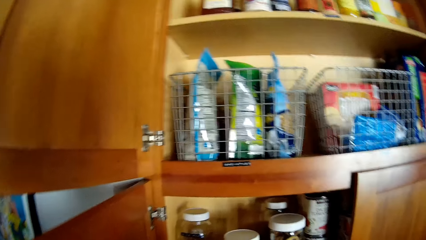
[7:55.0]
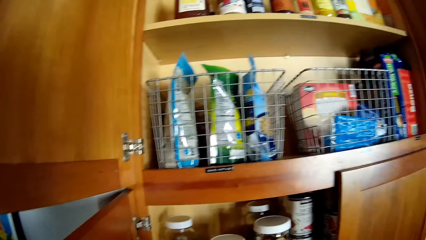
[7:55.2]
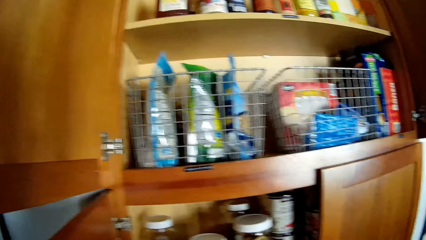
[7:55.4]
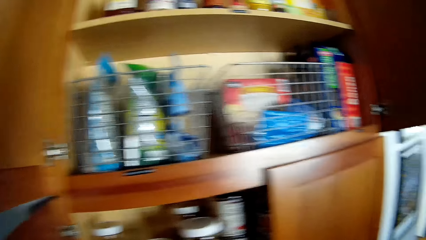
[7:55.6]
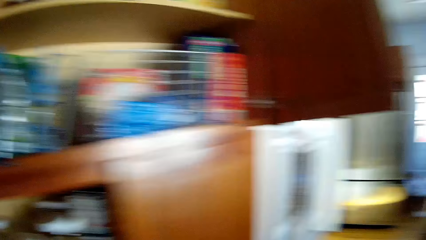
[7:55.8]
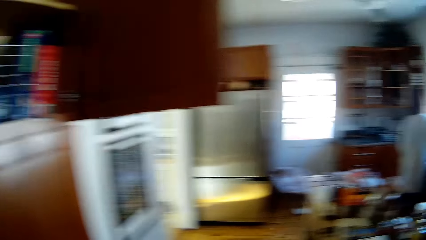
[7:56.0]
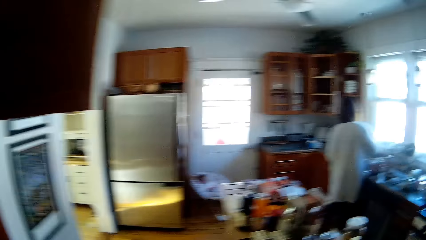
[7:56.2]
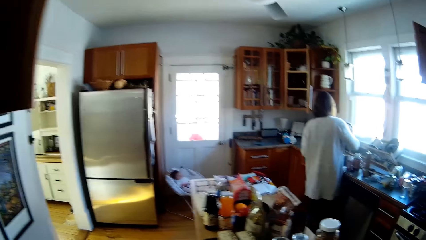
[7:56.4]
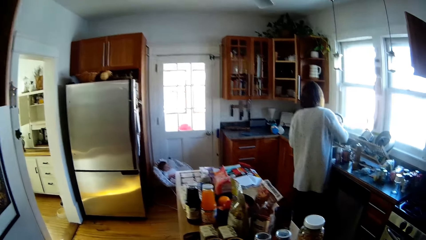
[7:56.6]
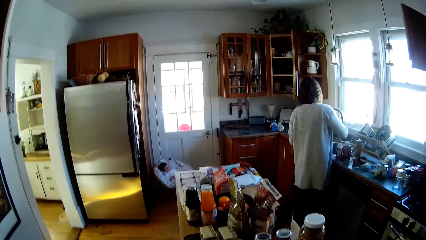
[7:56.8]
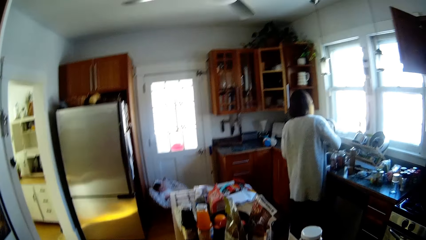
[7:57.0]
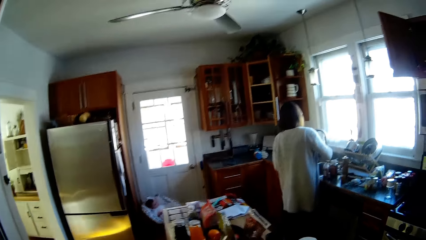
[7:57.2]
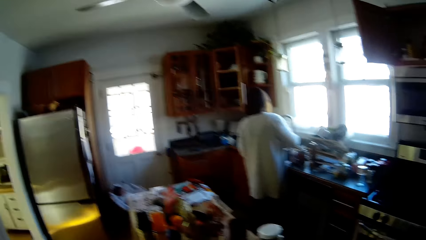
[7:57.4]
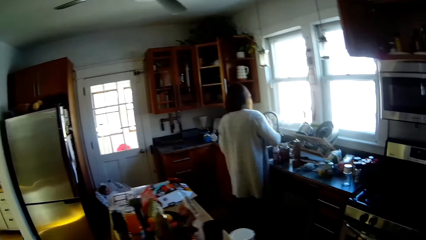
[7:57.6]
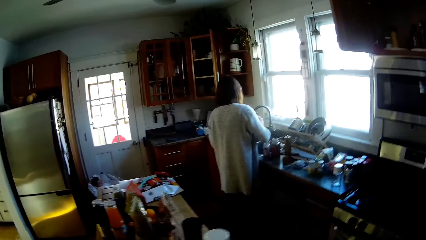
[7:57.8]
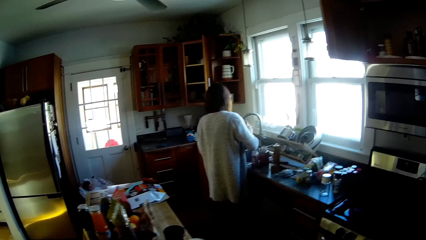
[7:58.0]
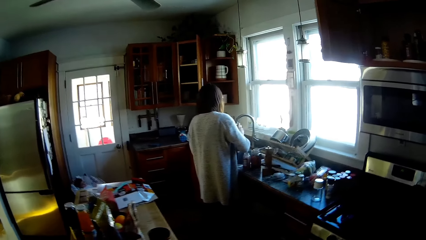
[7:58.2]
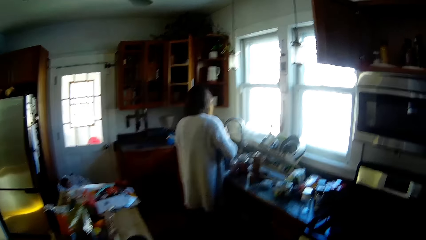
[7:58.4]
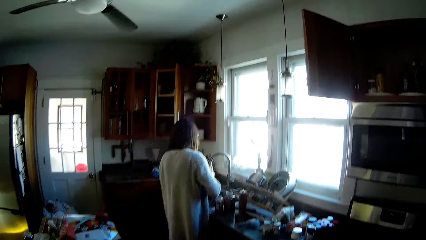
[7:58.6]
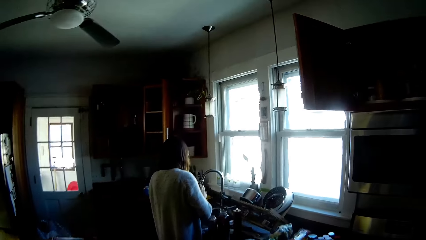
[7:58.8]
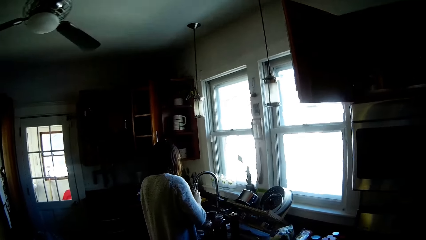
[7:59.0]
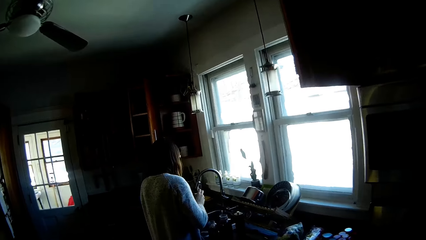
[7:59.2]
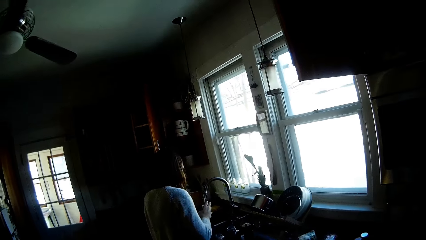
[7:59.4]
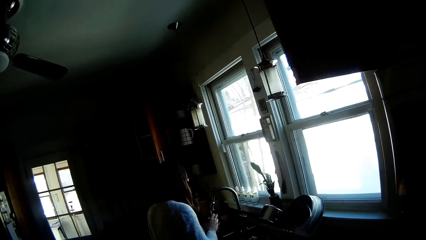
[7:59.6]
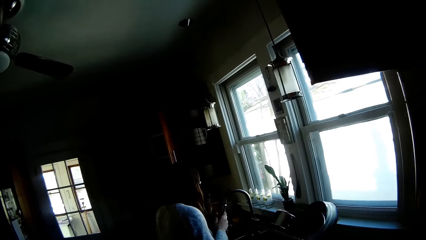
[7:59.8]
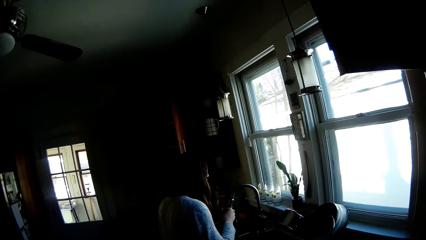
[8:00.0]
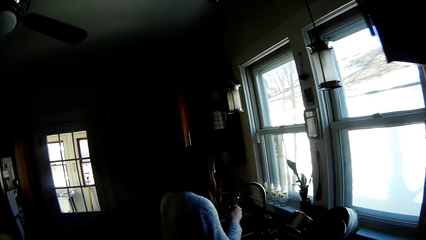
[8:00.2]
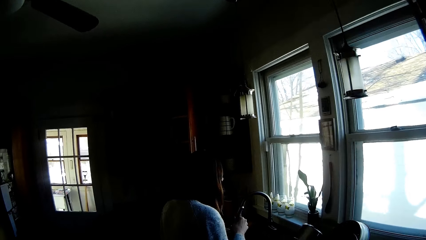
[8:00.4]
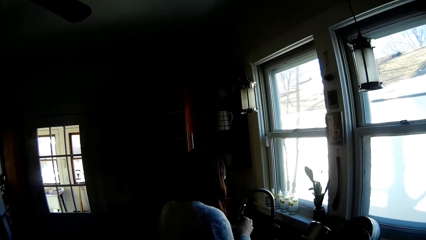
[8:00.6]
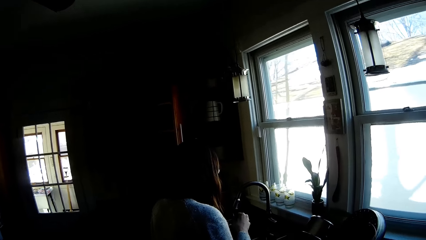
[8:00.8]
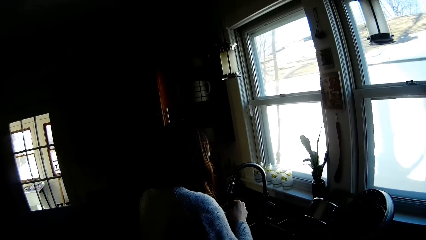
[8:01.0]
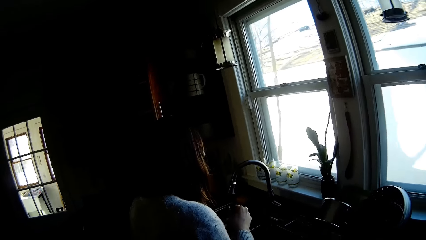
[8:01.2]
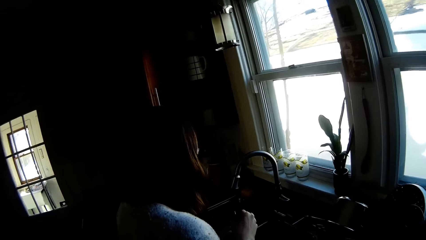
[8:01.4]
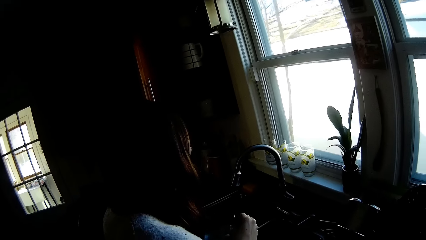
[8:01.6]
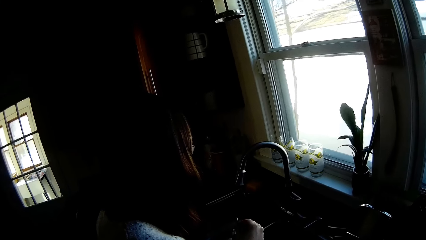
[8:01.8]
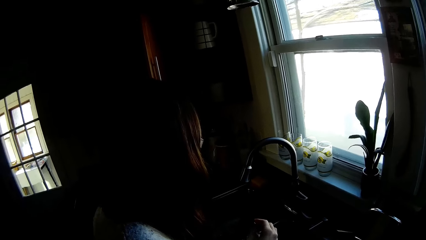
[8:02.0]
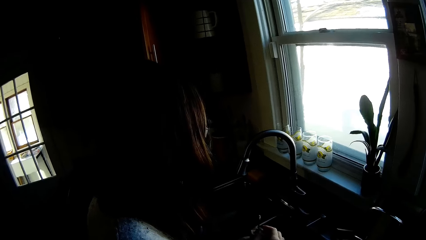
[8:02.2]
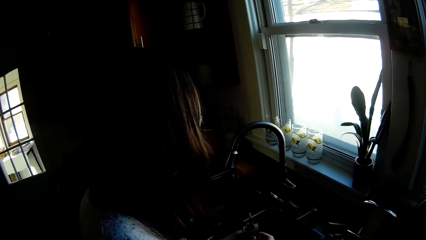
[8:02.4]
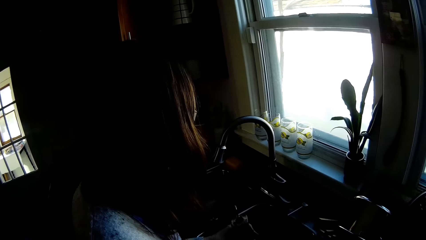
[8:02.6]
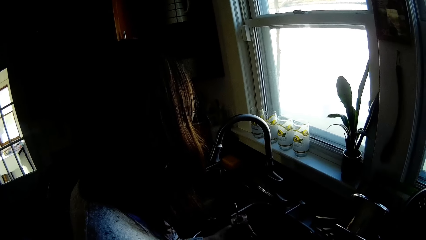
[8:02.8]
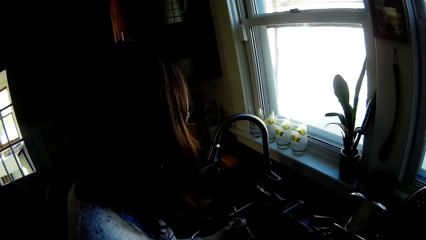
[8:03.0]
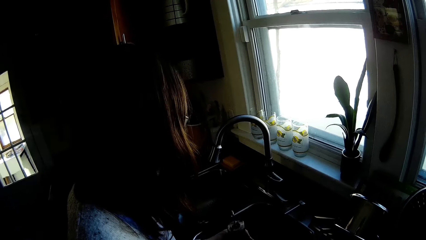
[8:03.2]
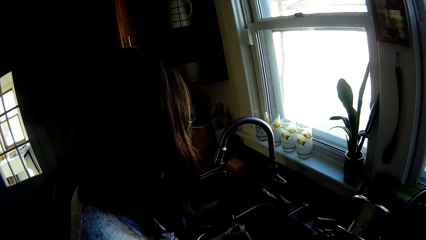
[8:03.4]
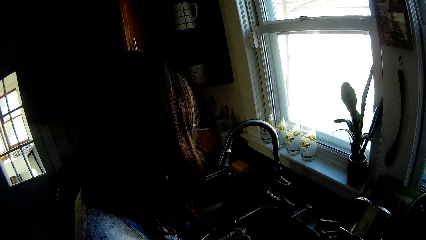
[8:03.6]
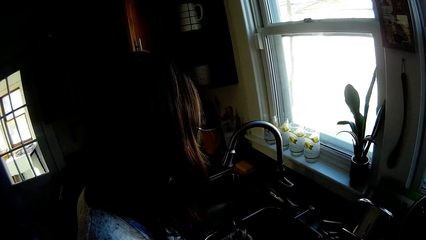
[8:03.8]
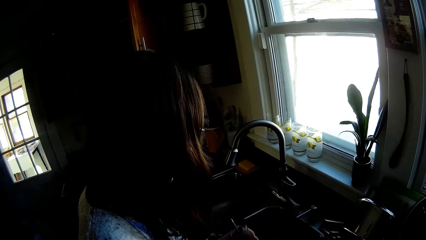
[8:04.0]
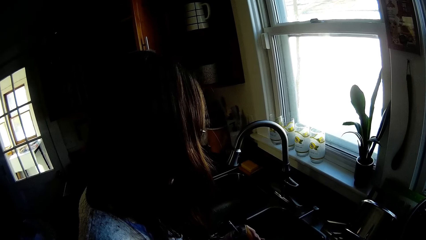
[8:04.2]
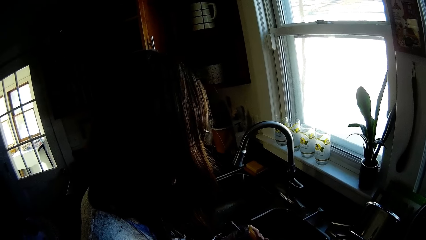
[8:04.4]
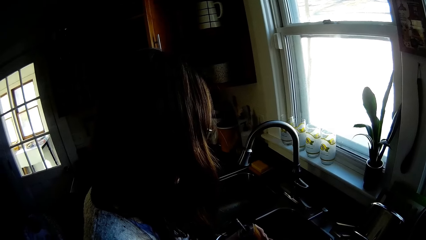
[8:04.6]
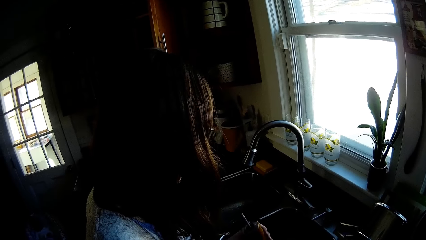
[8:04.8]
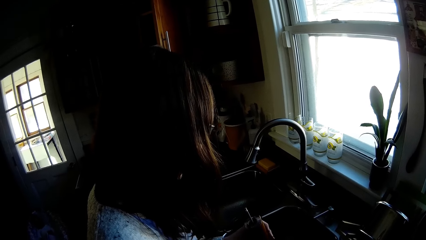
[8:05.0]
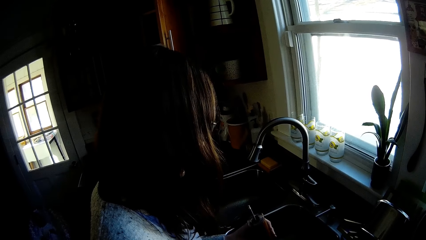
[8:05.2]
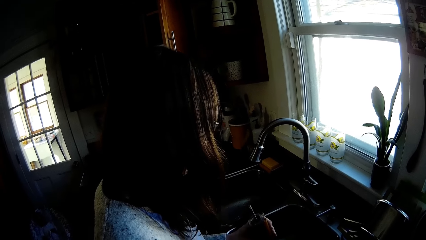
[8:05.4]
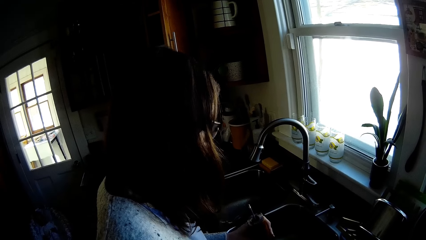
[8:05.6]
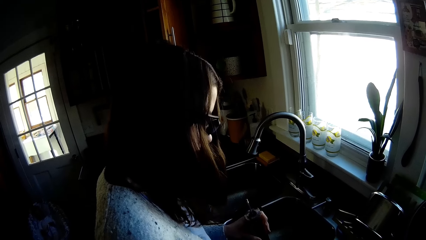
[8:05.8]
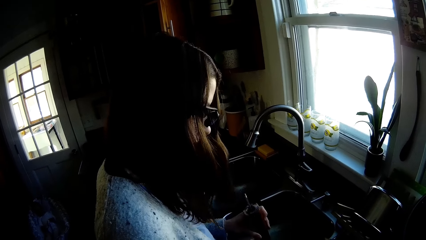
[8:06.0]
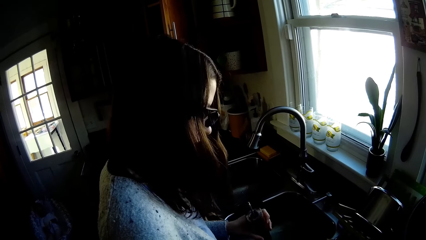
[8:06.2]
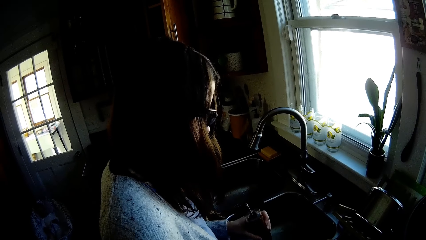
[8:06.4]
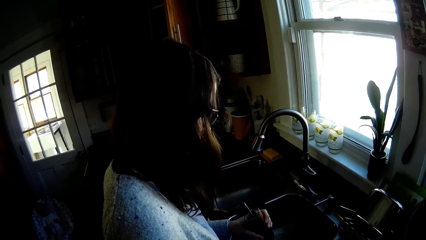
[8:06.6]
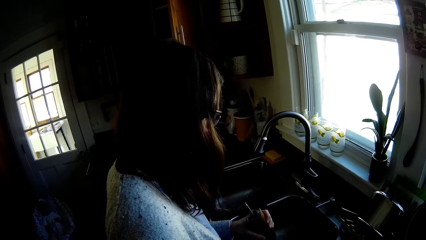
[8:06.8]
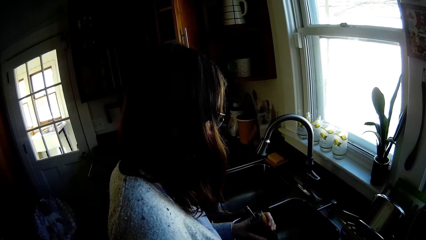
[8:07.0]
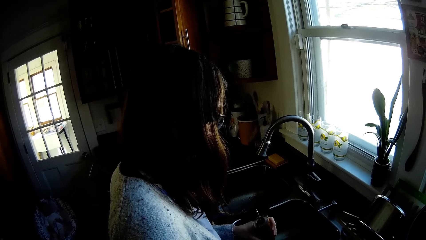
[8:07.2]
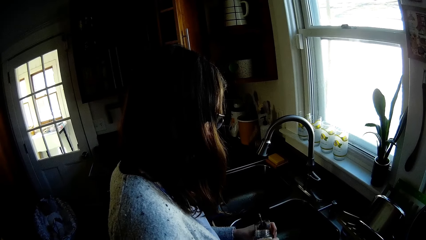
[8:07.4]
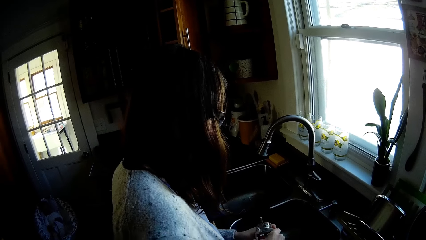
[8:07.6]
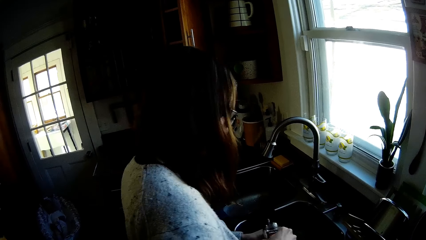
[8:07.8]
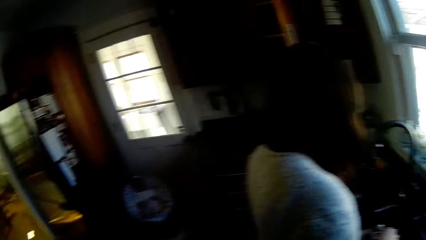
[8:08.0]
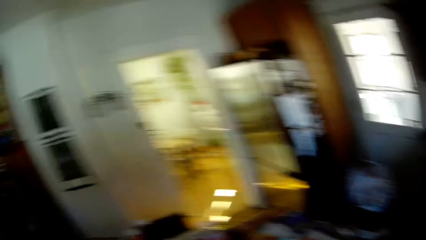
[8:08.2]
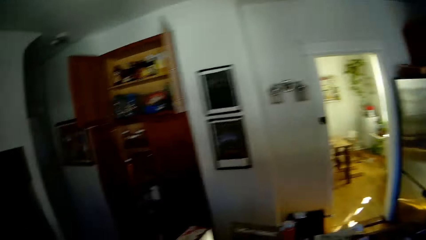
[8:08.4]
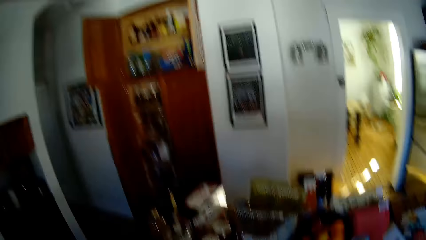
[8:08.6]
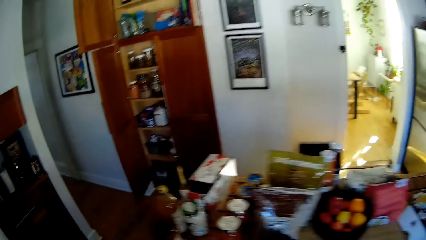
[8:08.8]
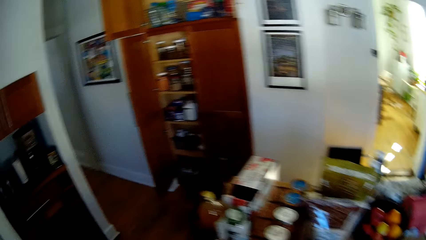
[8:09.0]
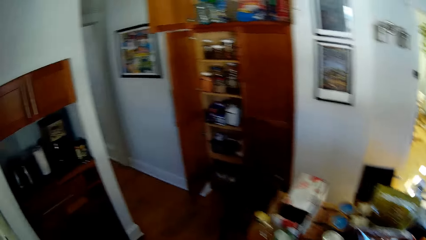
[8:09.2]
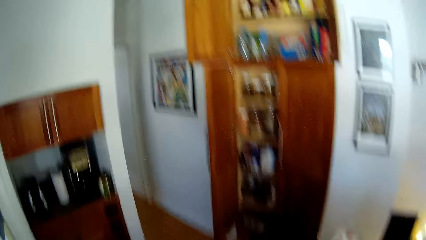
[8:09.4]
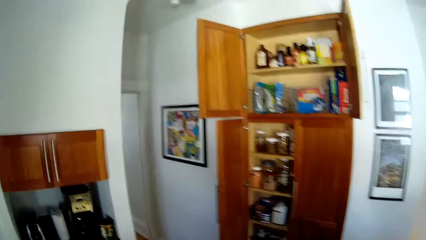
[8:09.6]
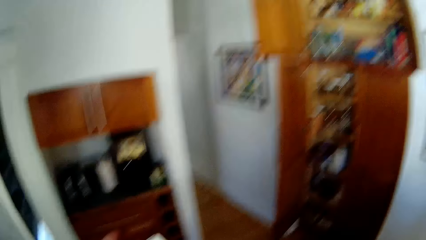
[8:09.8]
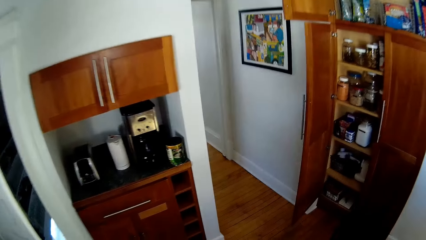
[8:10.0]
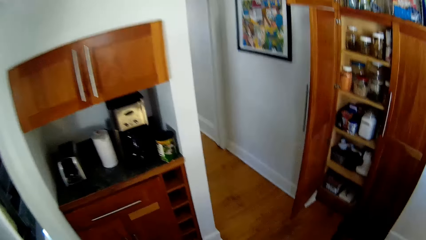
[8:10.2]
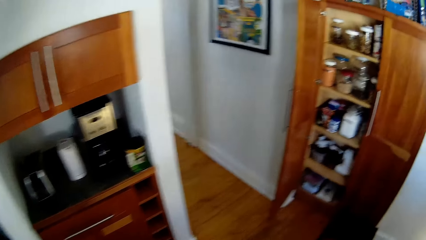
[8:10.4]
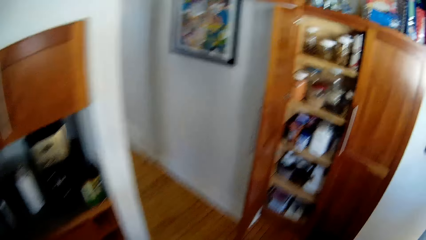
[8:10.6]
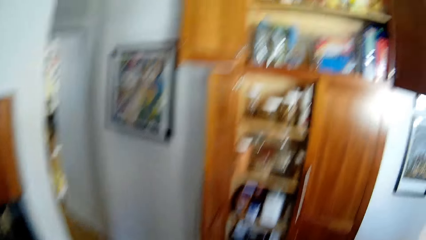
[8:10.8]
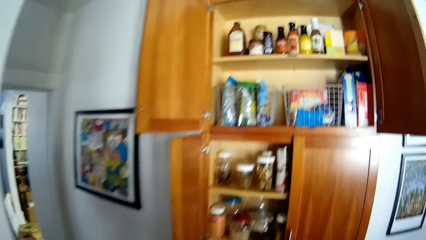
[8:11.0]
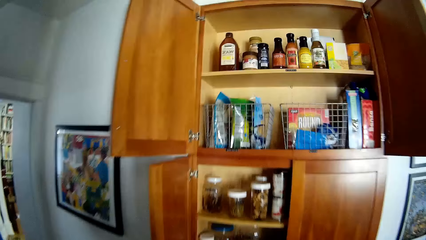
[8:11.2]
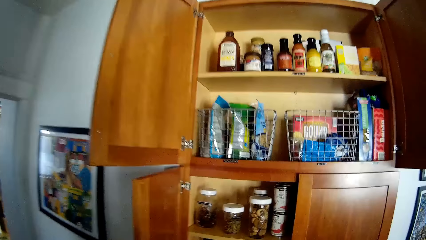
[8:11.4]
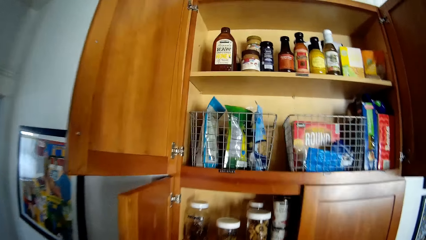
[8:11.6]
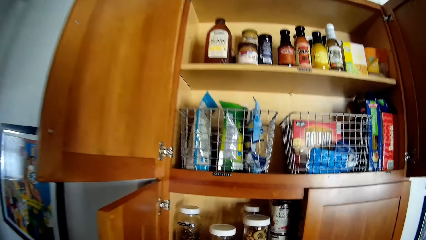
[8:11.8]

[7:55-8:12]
A lady shakes something.
